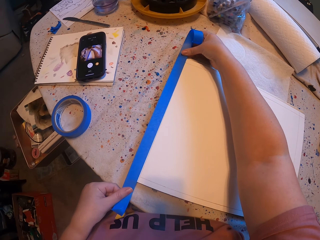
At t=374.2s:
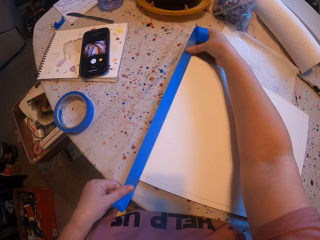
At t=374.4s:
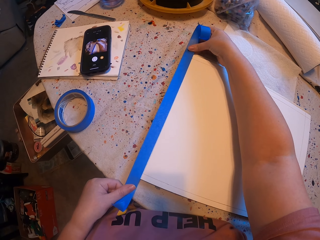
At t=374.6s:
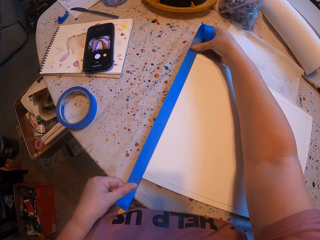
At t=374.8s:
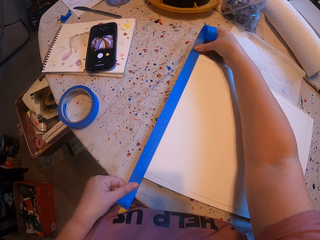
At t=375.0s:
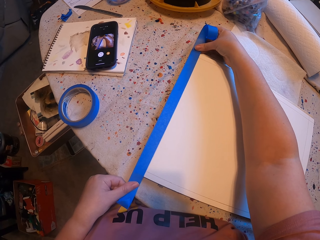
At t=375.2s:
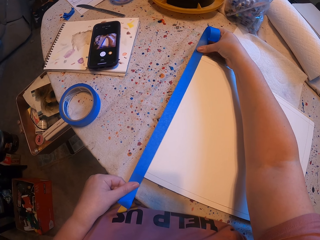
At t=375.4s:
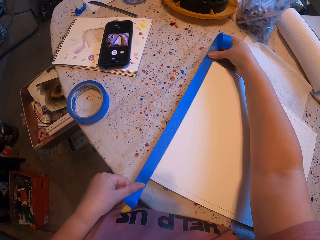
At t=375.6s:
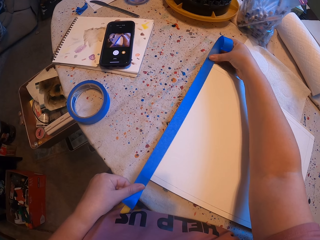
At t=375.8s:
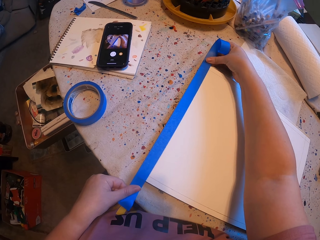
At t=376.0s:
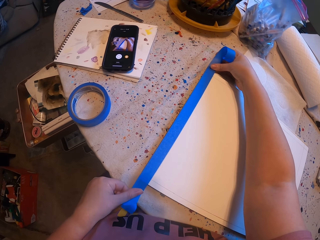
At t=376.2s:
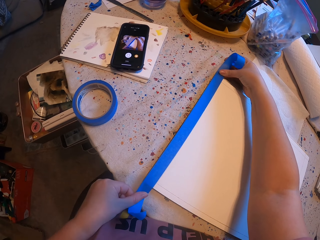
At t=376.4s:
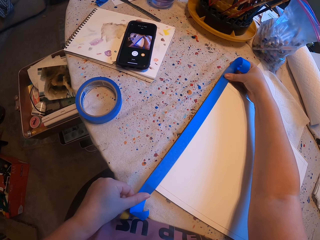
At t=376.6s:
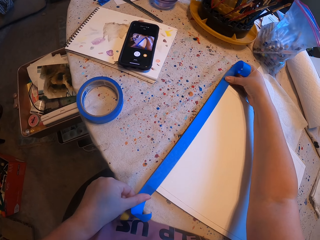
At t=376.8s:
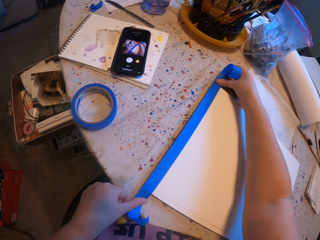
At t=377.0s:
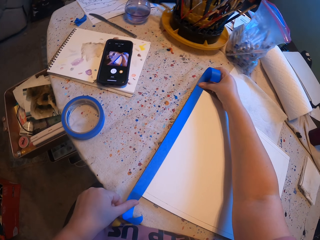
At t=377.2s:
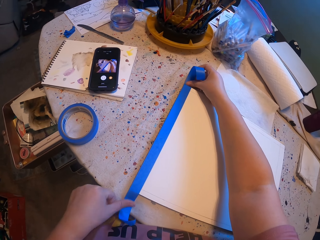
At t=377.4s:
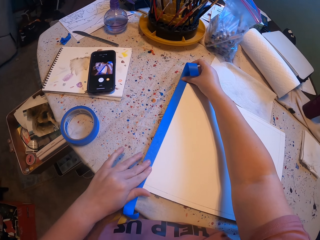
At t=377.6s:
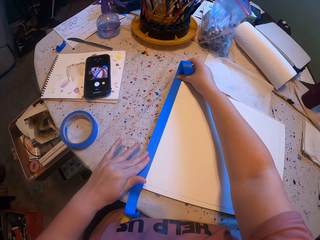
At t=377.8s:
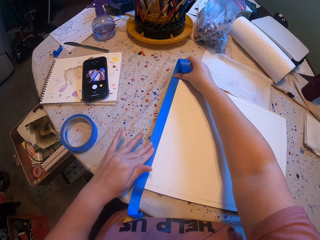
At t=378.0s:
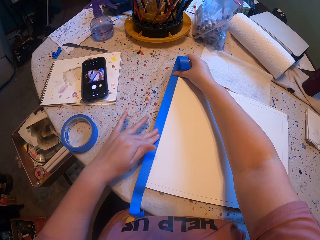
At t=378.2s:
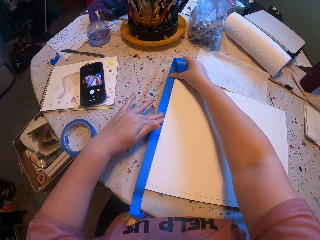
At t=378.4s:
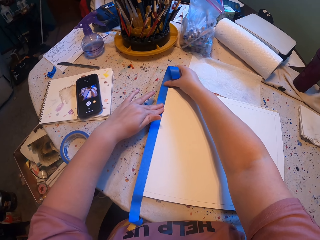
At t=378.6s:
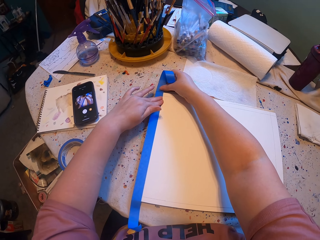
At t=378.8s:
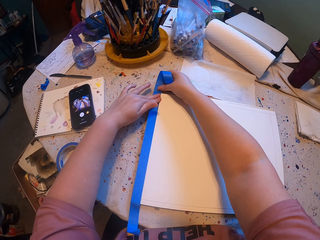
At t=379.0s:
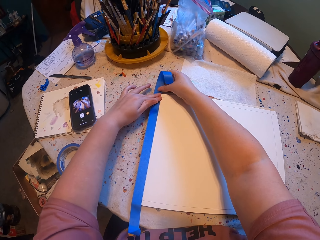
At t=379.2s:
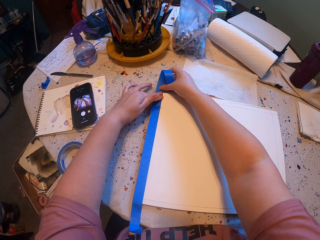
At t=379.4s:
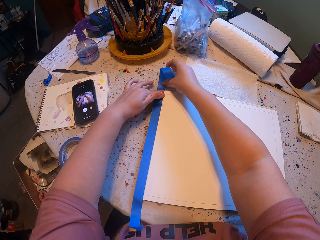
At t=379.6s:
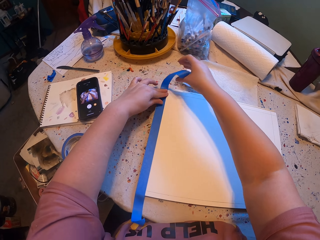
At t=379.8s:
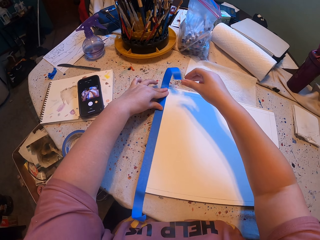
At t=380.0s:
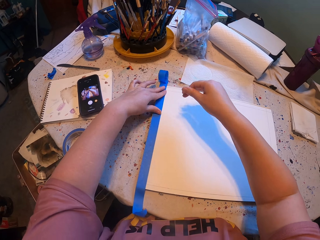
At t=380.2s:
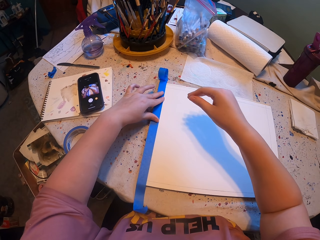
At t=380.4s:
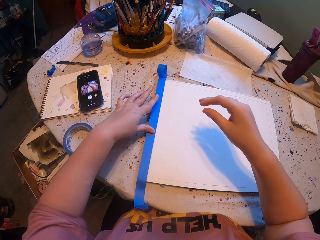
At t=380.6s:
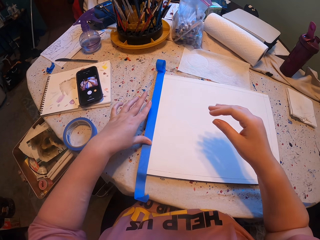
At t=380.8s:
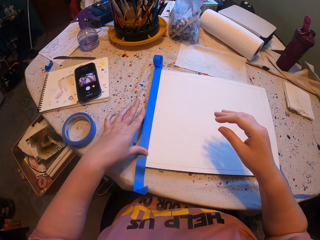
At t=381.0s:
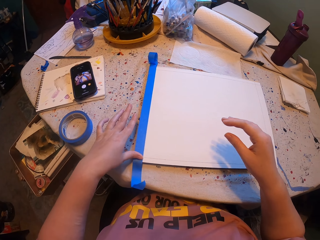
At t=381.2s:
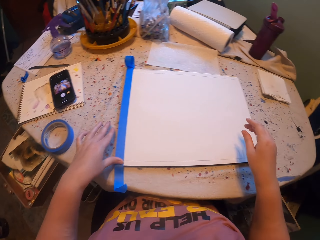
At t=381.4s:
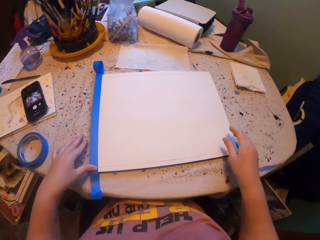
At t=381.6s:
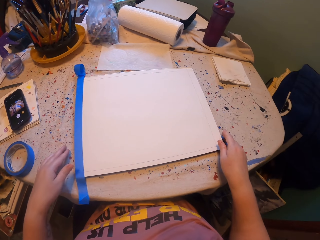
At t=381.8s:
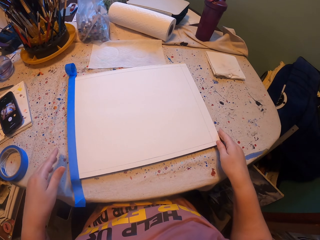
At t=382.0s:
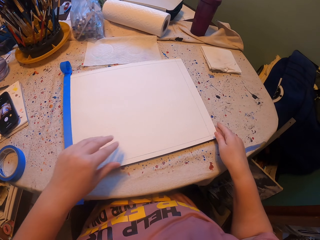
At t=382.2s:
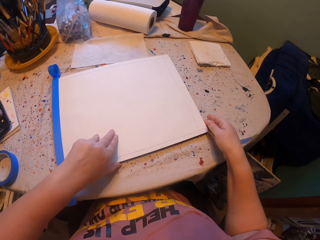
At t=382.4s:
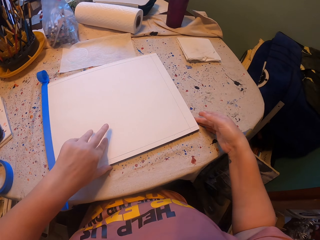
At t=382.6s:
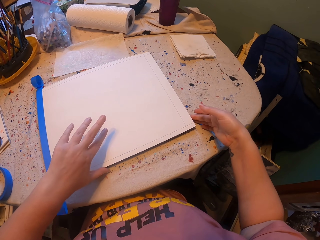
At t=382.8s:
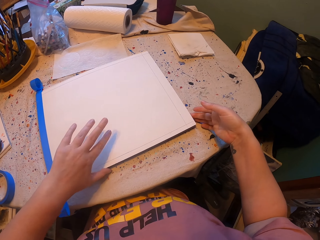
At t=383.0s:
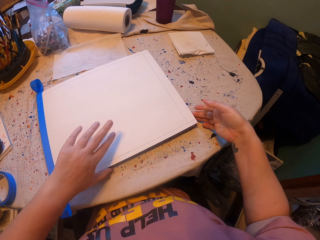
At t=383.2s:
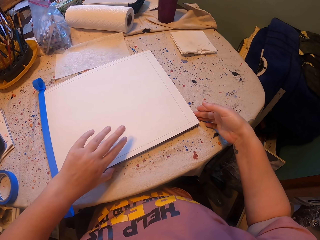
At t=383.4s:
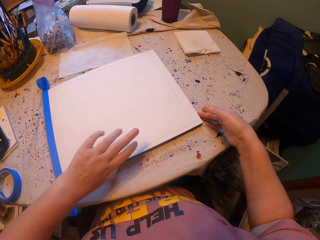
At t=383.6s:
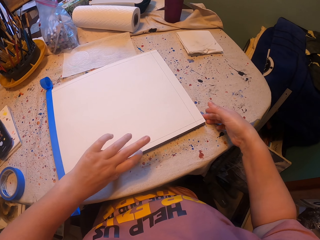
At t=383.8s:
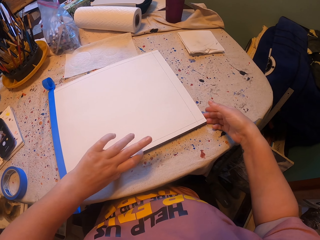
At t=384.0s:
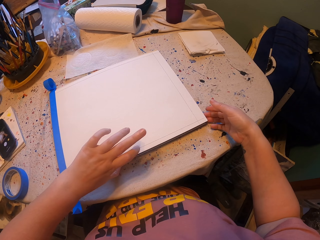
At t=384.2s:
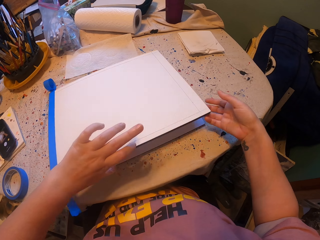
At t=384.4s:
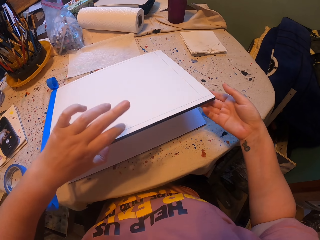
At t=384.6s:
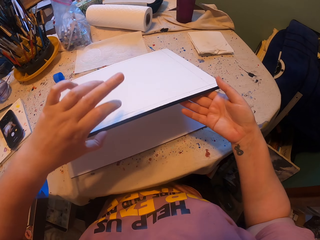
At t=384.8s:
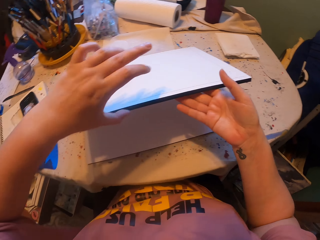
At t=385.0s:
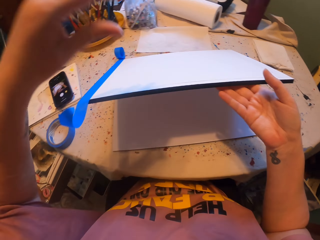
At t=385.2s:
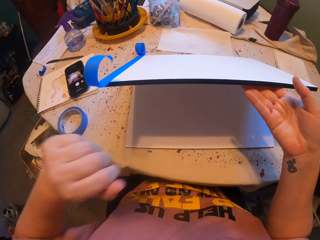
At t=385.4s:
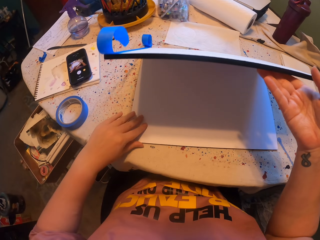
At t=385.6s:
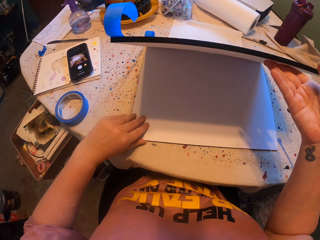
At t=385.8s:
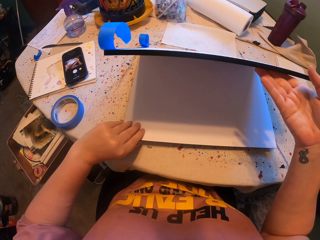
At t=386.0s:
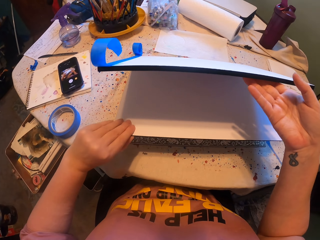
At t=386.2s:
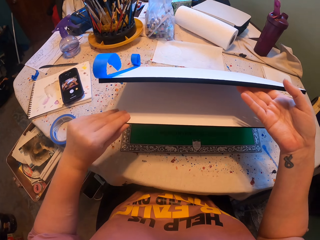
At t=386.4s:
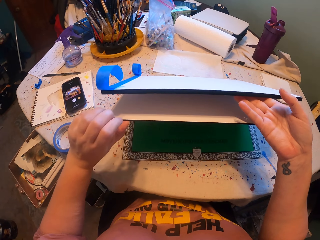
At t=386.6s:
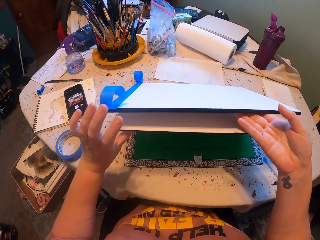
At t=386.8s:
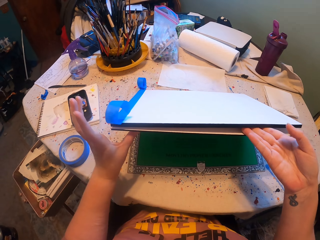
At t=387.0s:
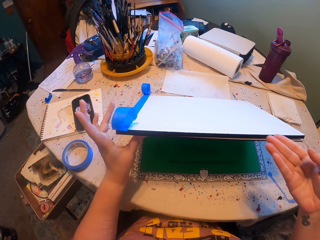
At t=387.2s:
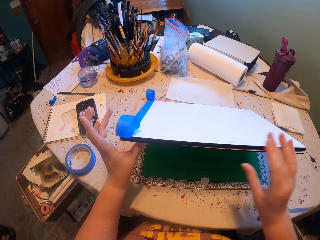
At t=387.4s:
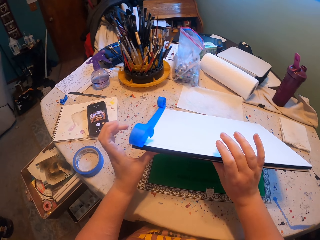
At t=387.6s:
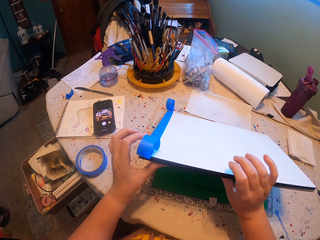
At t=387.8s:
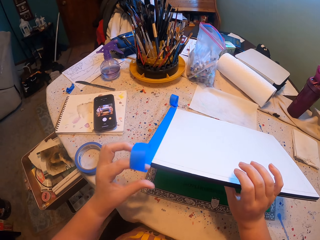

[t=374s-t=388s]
The camera wearer places the tape on the paper. They place the tape on the paper again. They smear the tape on the paper. They smear the tape on the paper again. They hold the paper with both hands and lift the paper with both hands. They lift the paper and the board with both hands.

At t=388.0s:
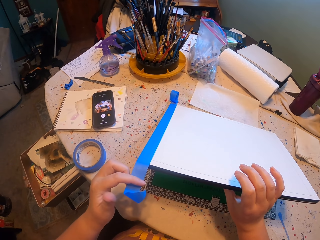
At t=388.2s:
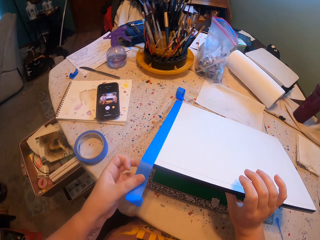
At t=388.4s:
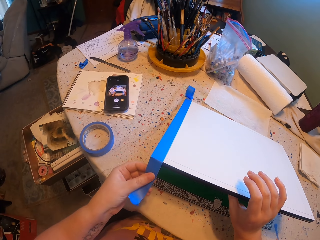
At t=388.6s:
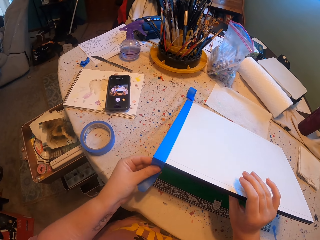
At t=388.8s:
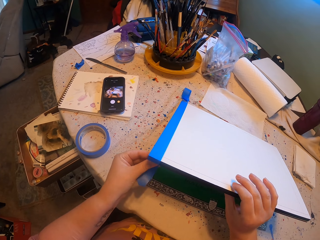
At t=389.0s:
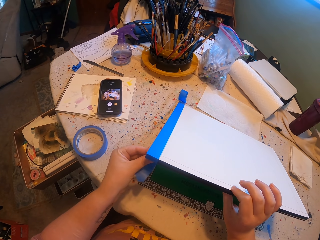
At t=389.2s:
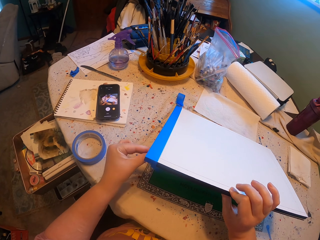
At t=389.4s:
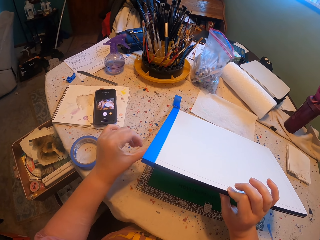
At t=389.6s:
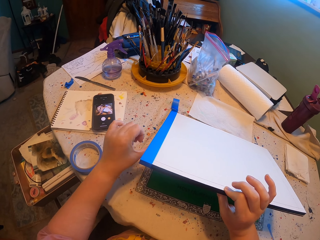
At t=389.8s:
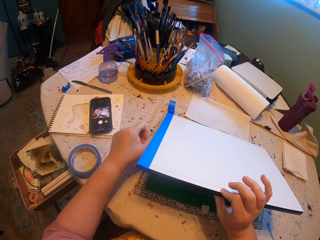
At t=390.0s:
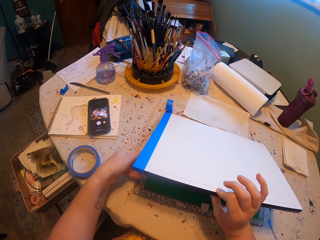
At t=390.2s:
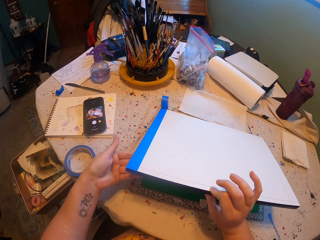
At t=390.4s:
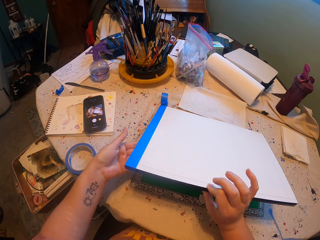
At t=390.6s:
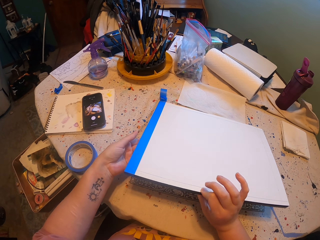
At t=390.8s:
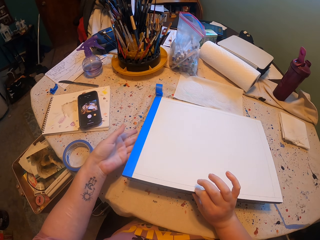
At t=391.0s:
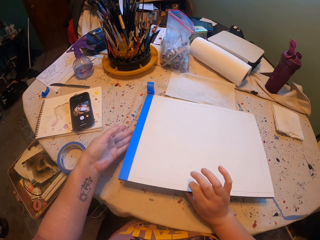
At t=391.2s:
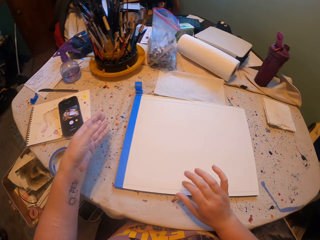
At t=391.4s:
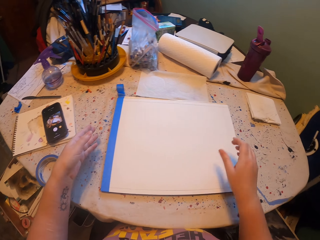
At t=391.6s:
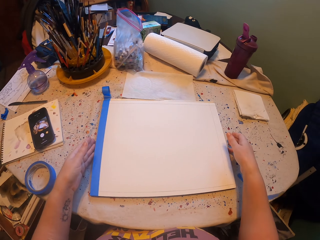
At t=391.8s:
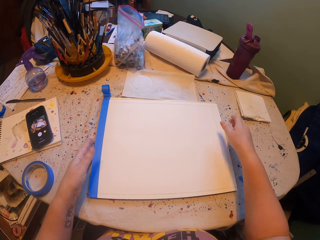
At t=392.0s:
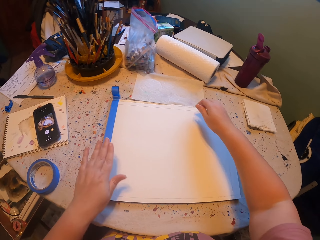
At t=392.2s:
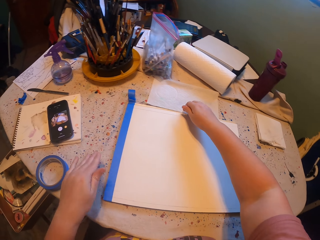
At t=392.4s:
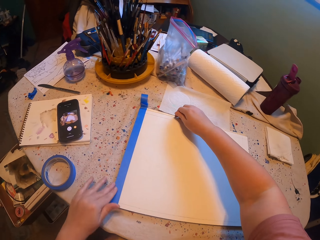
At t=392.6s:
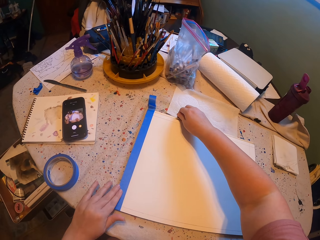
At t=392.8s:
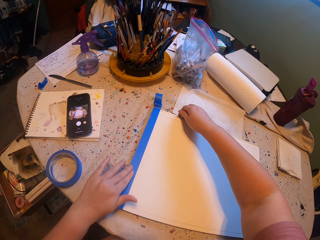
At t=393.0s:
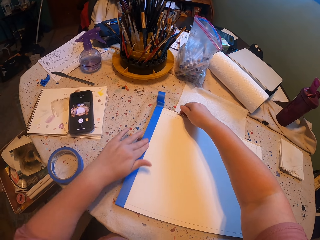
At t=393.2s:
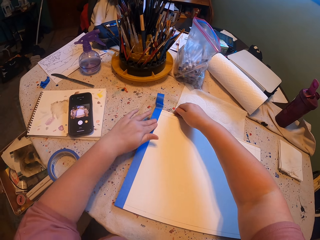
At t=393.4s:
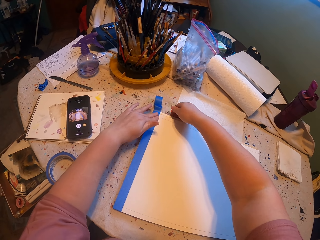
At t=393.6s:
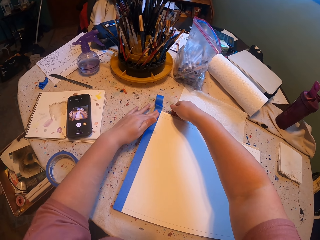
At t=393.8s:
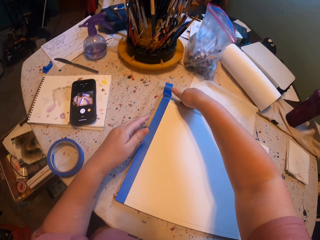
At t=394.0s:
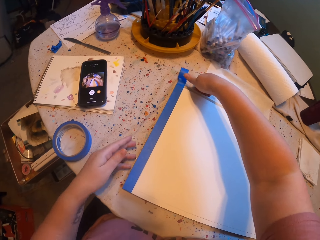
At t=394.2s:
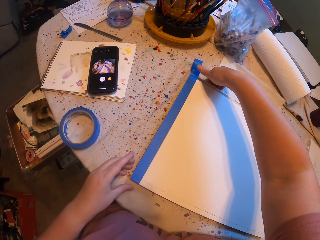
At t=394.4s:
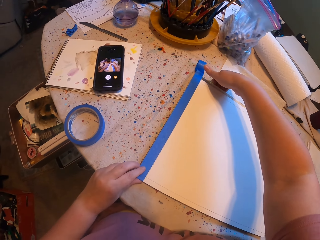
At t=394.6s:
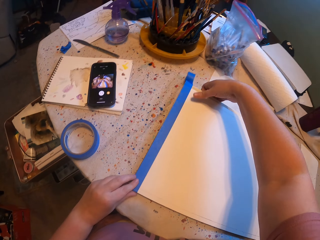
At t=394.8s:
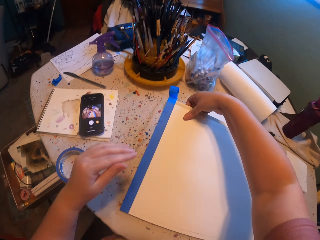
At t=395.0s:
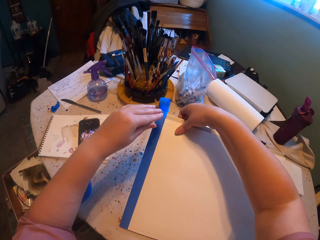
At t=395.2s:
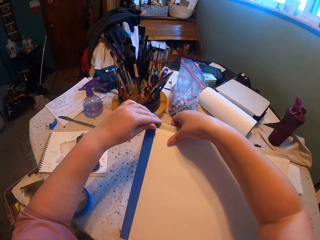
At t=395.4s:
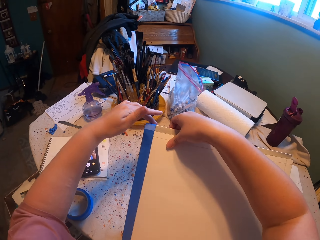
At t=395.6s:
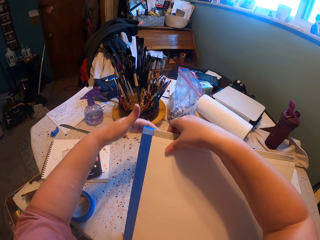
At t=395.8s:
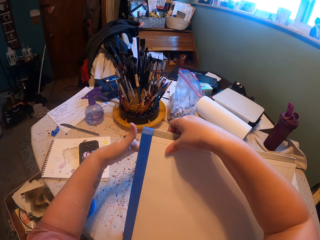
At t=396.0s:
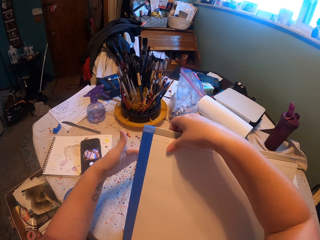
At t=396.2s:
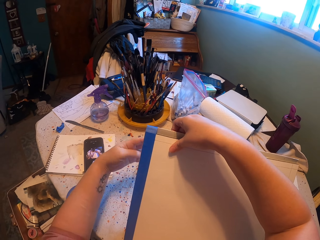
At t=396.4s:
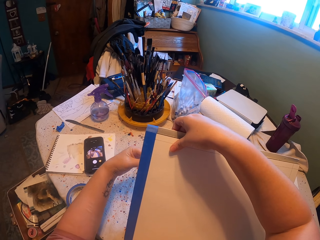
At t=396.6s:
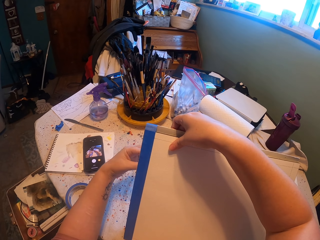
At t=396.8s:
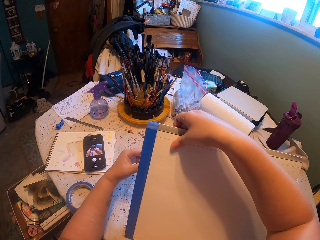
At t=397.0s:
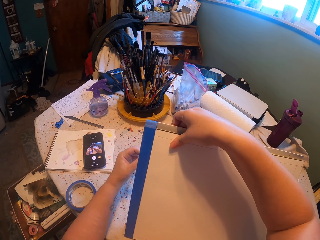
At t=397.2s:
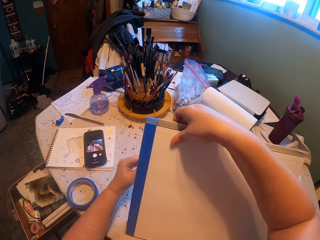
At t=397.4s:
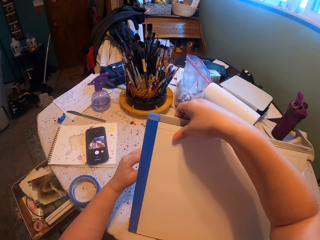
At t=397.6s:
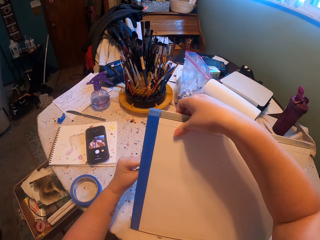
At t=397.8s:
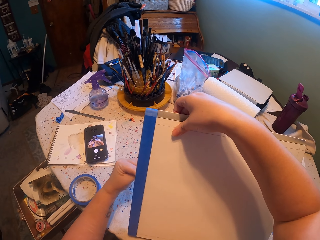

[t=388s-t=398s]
The camera wearer holds the paper with both hands. They tuck the tape under the paper and the board. They drop the board and the paper with the right hand. They touch the board and the paper with both hands. They lift the paper and the board with the right hand. They tuck the tape under the paper and the board.
